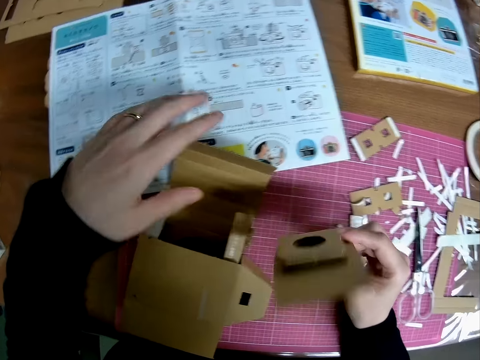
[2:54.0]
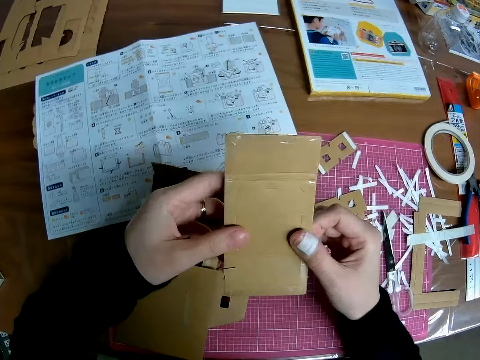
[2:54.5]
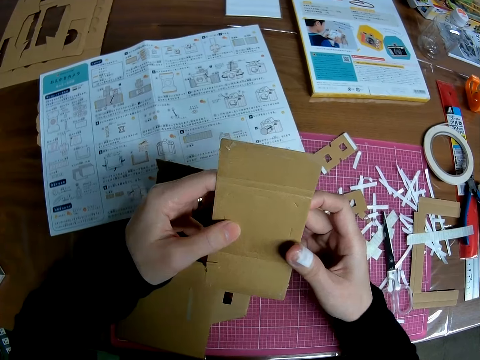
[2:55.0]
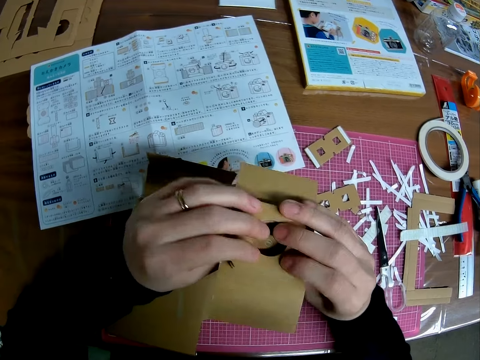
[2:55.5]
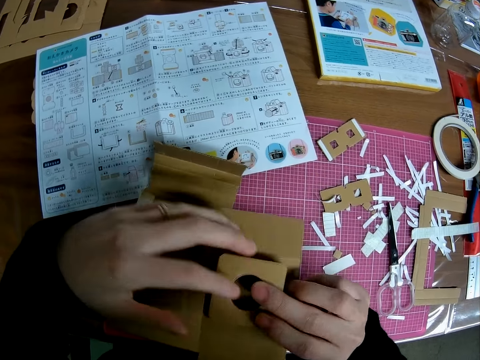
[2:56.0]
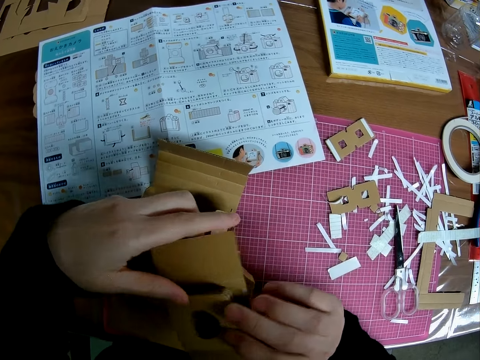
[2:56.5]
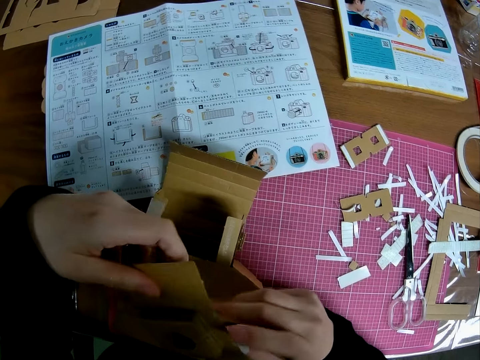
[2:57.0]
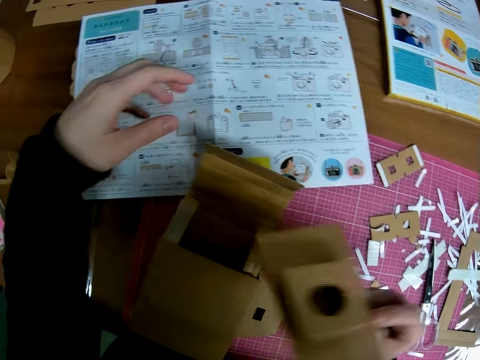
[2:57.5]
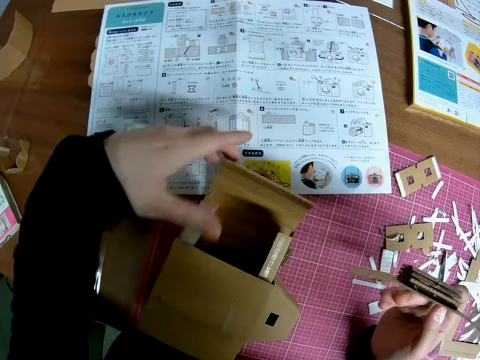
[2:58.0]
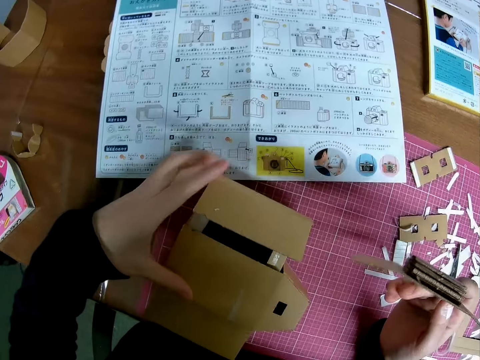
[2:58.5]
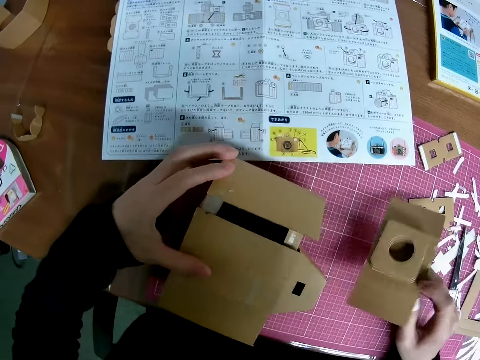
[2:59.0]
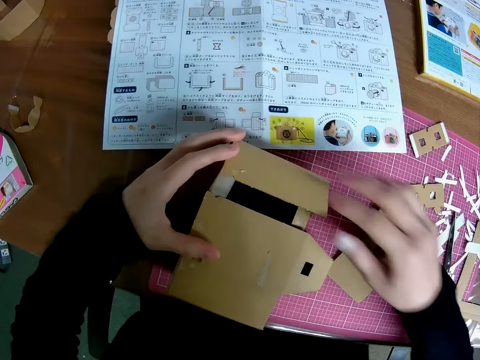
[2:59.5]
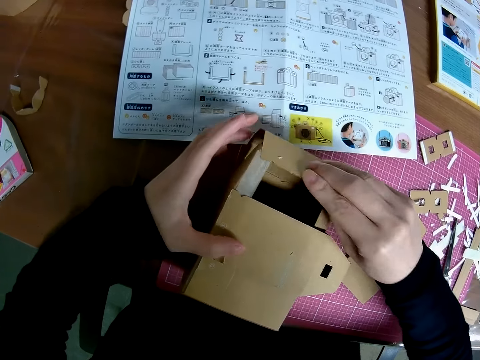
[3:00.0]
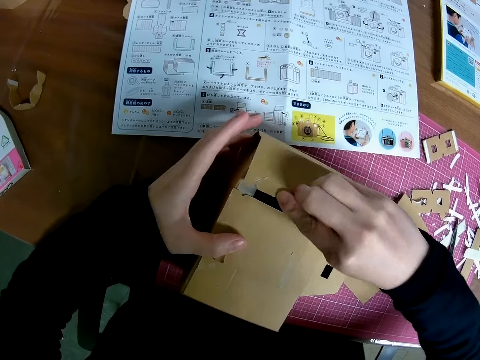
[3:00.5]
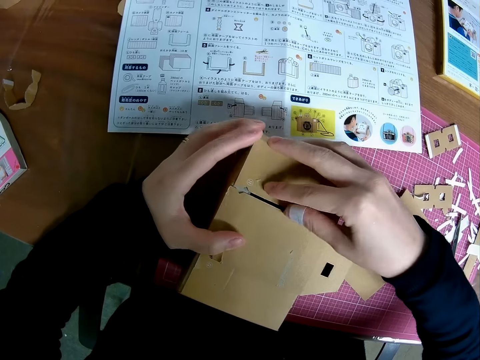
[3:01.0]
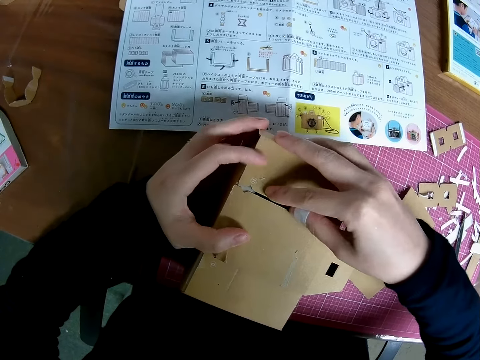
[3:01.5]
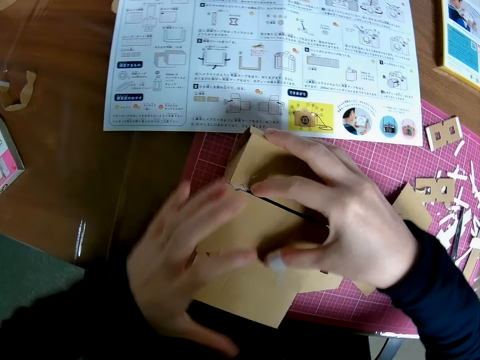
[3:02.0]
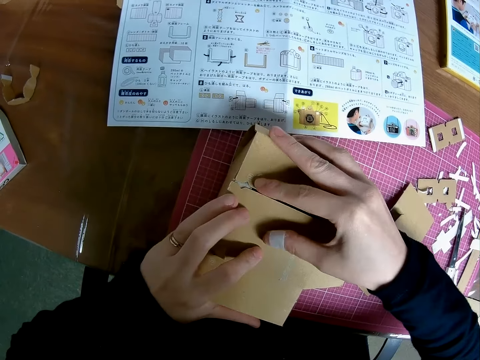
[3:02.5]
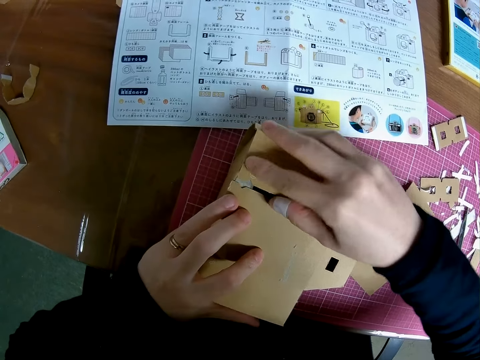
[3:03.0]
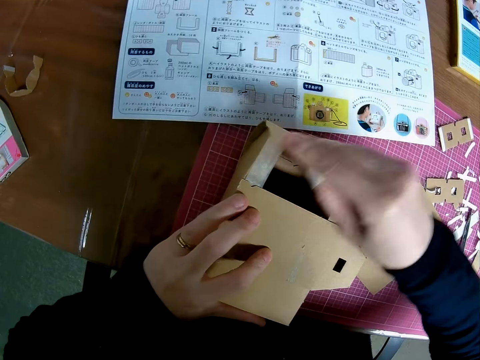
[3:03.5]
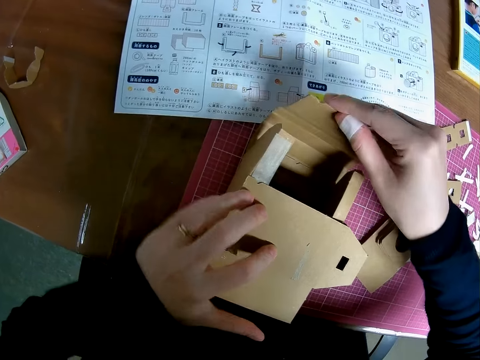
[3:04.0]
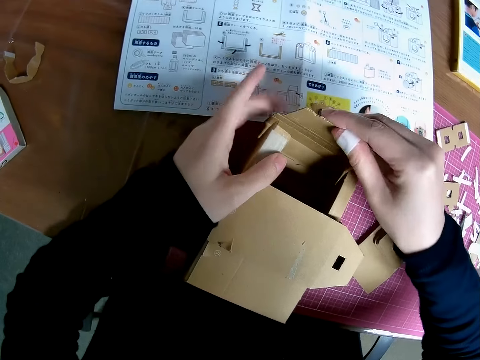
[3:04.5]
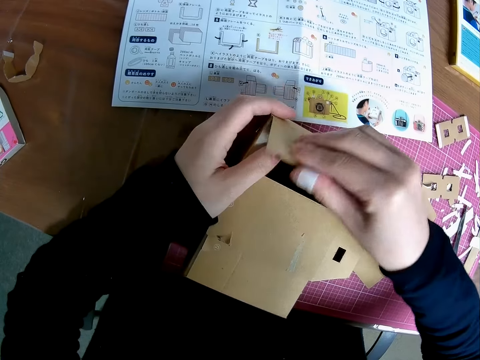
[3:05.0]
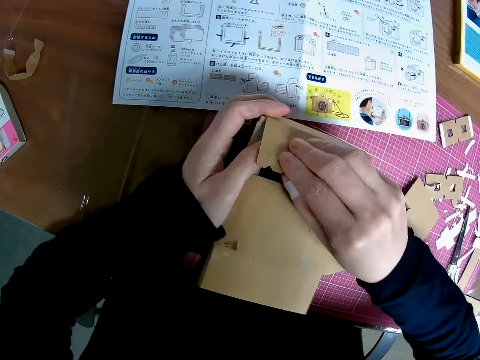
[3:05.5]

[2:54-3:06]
The camera wearer holds the piece of paper craft or box cutting with both hands. He flips the box cutting. He places his left hand on the paper craft on the table. He holds a box craft model. He drops the piece of paper craft in his right hand on the table. He adjusts the paper craft on the table with his hands. He crafts the box craft model.

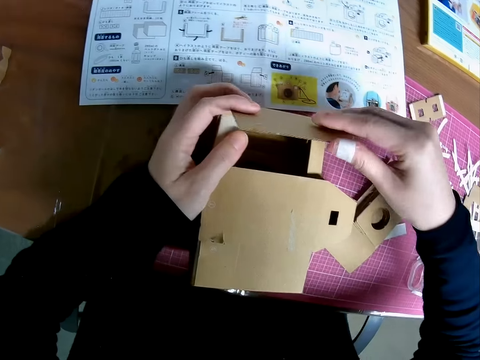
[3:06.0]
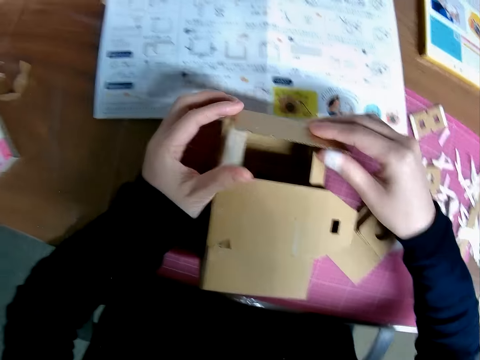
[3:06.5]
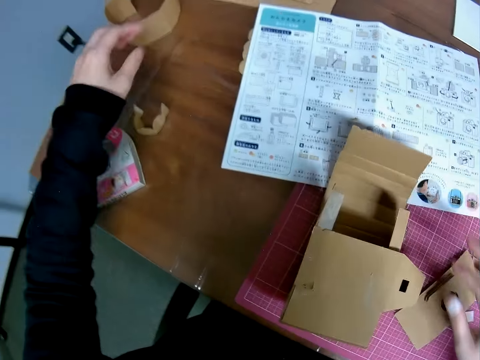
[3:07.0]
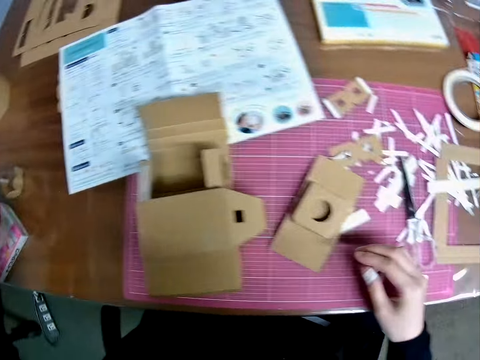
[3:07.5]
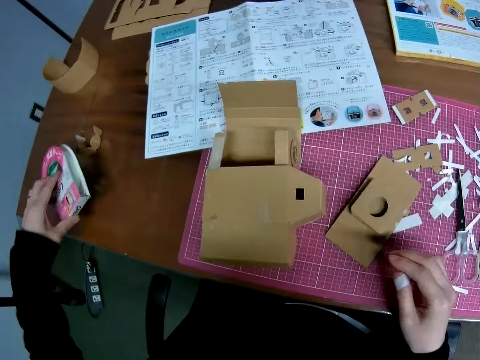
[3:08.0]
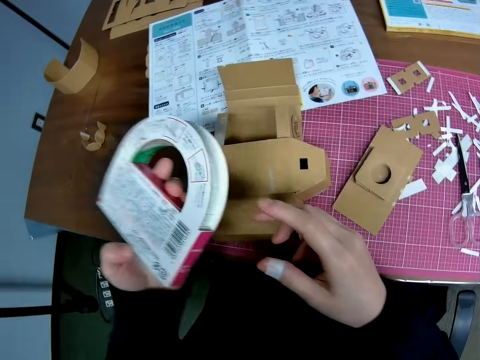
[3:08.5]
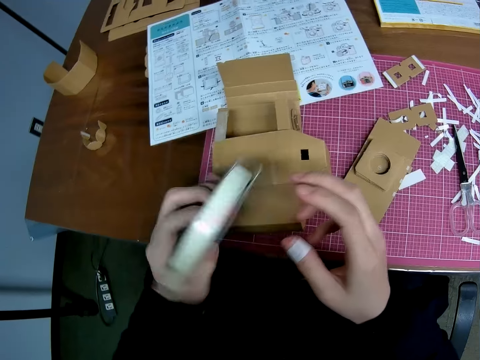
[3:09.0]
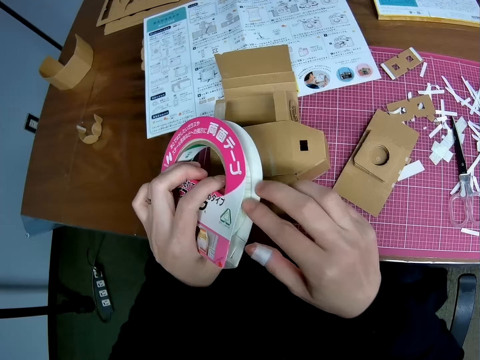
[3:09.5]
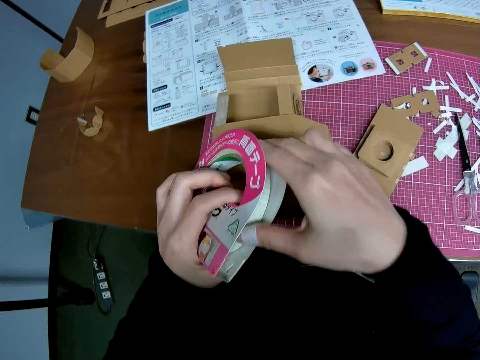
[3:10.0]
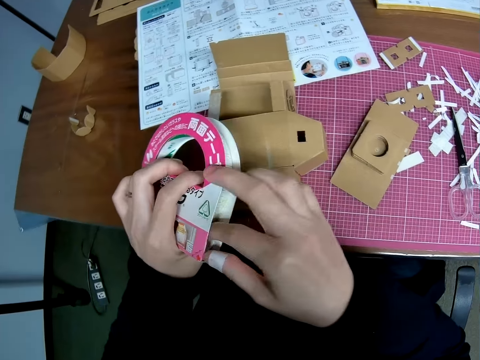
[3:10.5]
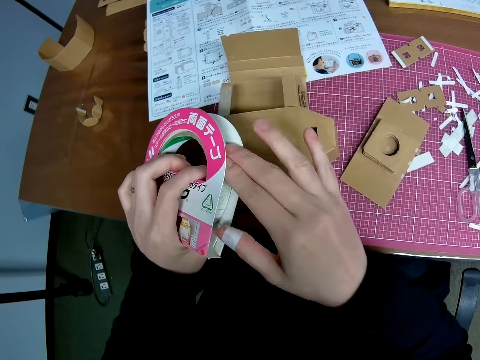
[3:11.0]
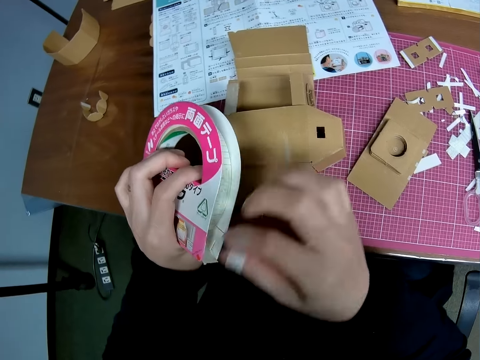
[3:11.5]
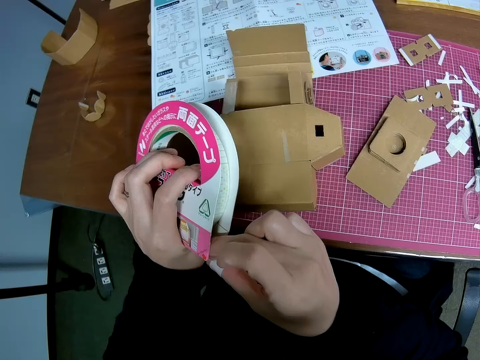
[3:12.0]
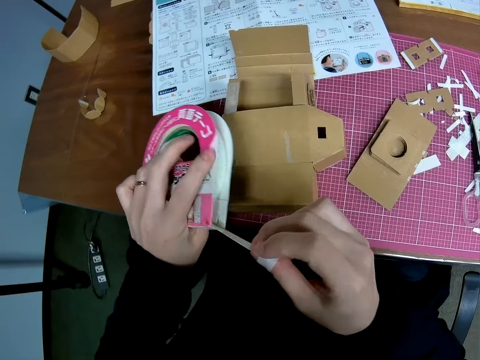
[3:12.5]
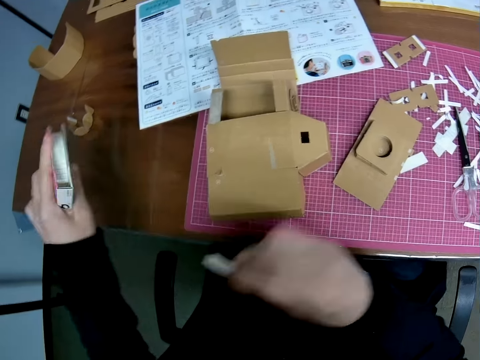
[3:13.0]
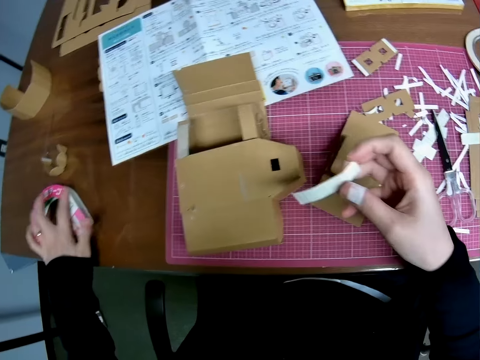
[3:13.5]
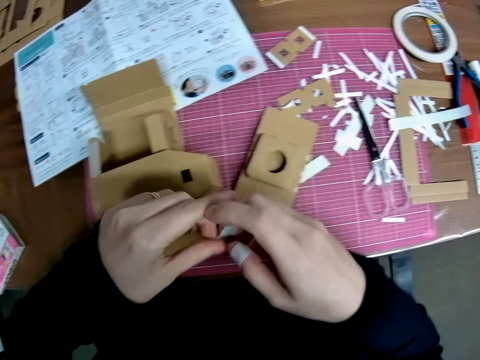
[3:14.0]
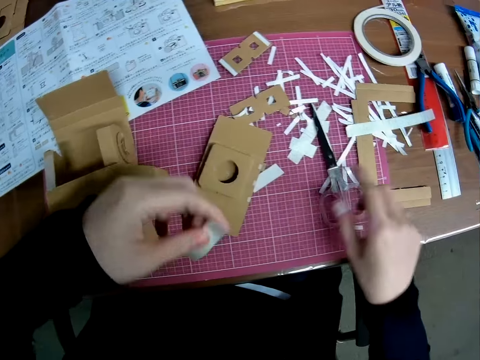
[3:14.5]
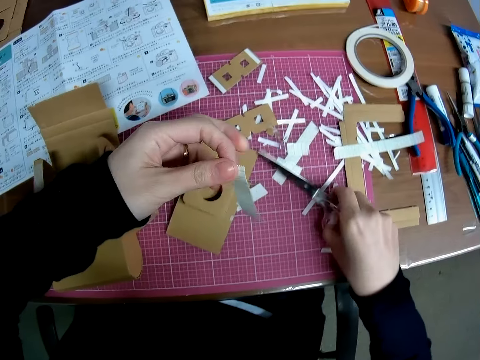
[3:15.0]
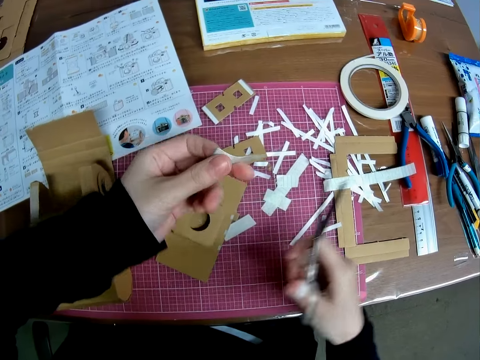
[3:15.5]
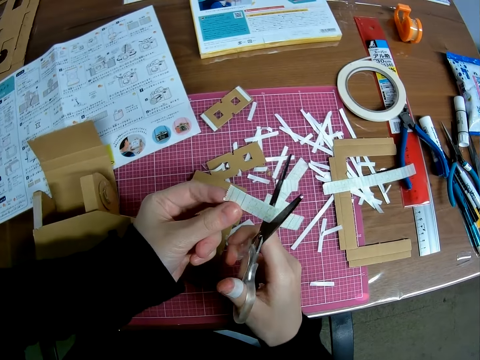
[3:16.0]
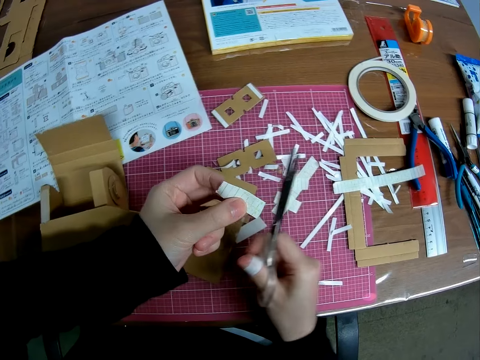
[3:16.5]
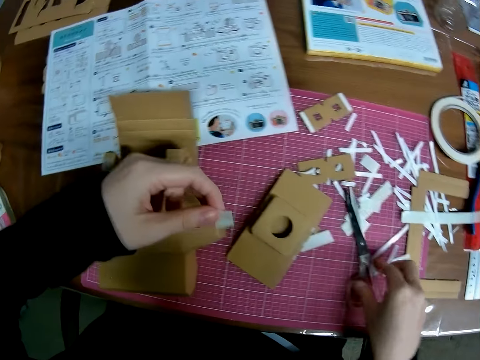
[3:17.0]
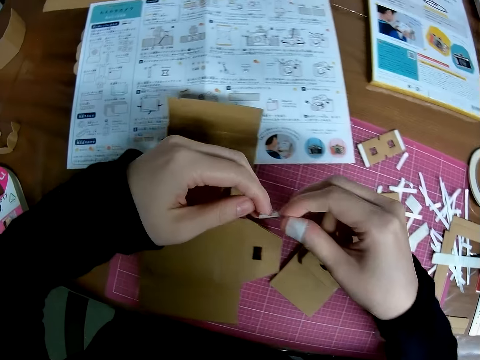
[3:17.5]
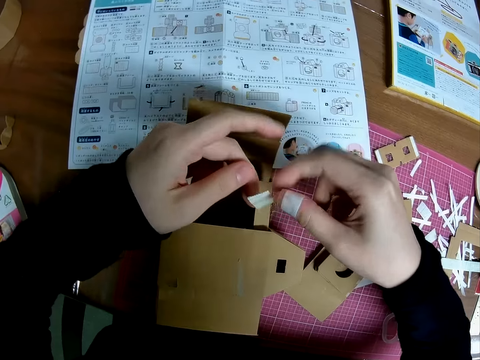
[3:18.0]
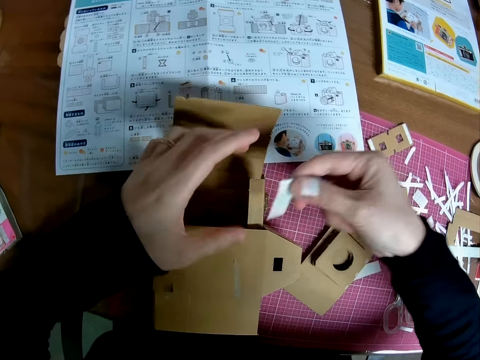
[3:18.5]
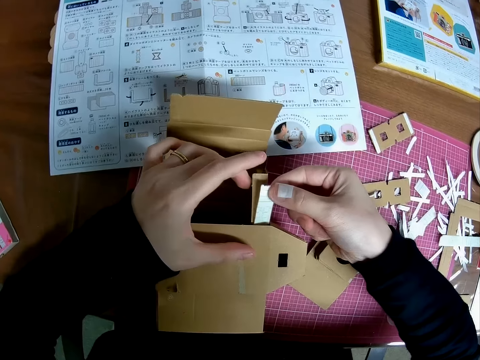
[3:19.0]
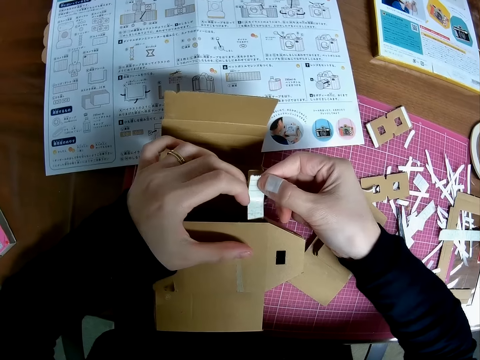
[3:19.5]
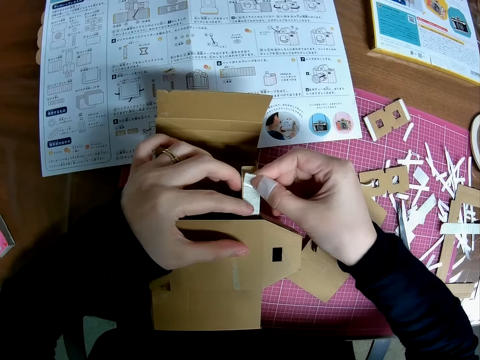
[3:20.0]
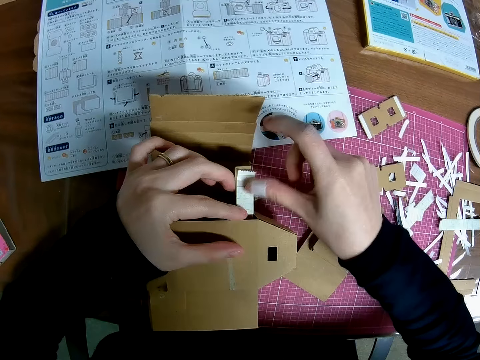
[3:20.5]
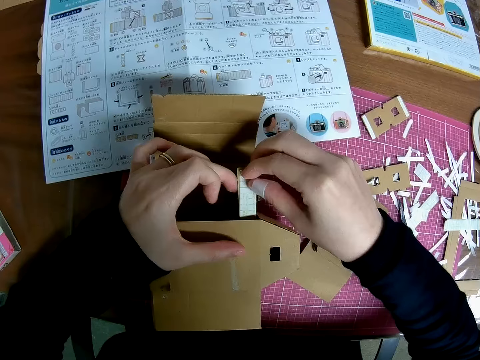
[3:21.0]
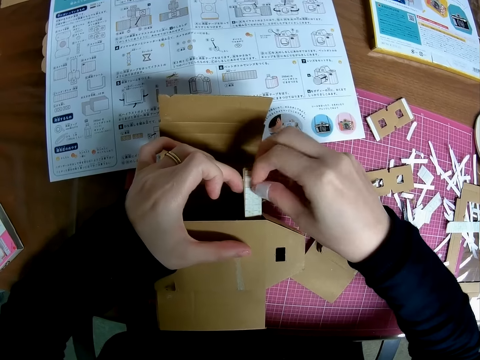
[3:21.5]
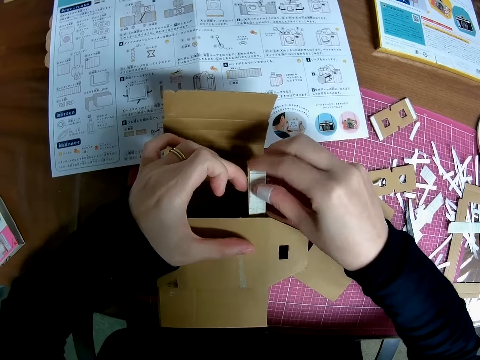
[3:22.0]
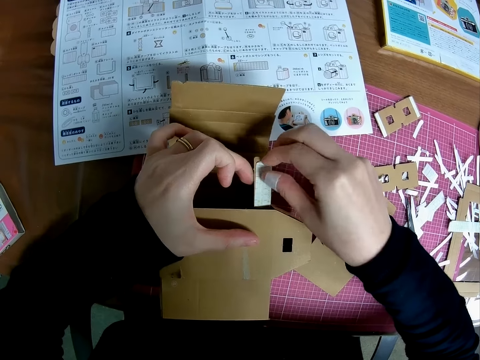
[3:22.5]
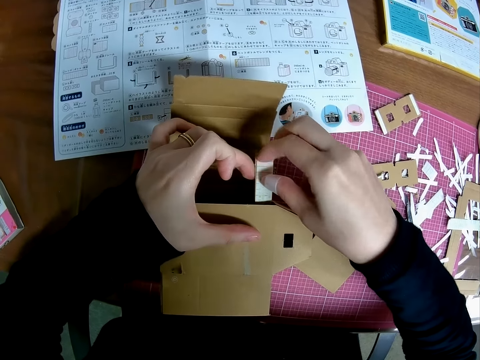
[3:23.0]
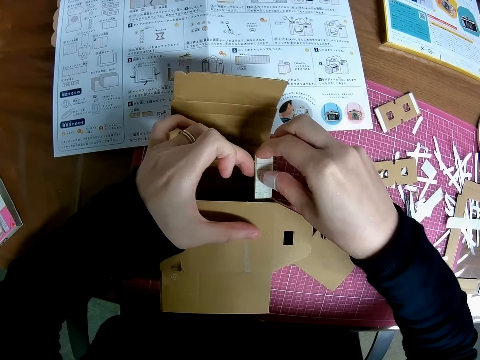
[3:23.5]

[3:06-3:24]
The camera wearer pulls his hand off the box cutting. He picks up the pack of masking tape from the table with his left hand. He pulls out tape from the pack with his right hand. He cuts the masking tape. He drops the pack of tape on the table with his left hand. He passes the tape from his left hand to his right hand. He picks up a pair of scissors from the table with his right hand. He cuts the tape with the scissors. He drops the scissors on the table with his right hand. He passes the tape from his left hand to his right hand. He places the tape on the paper craft on the table. He removes the tape from the paper craft with his right hand.
